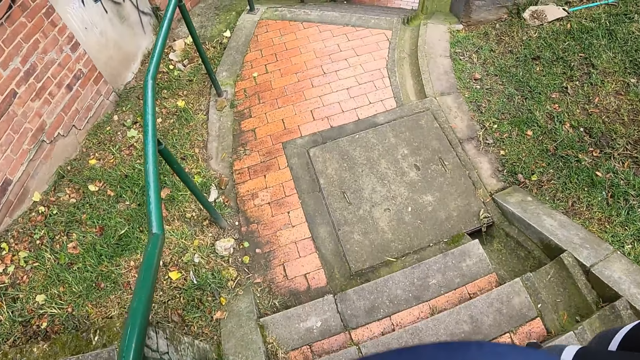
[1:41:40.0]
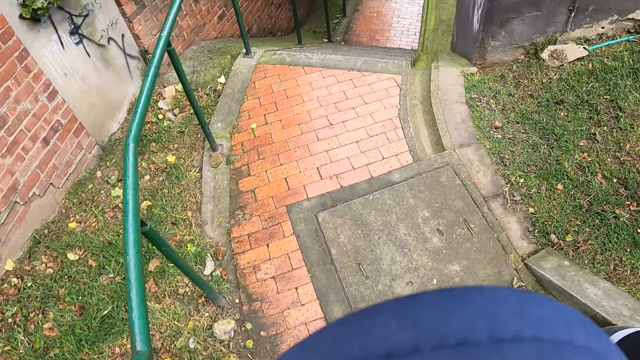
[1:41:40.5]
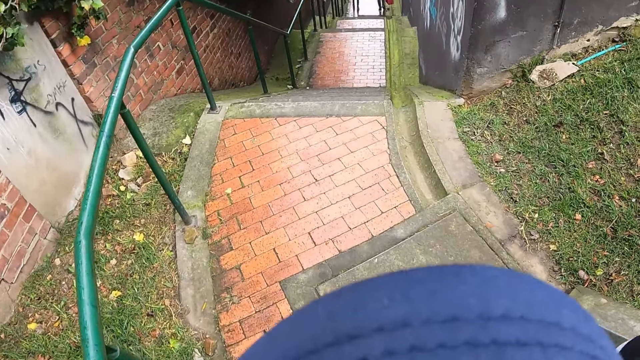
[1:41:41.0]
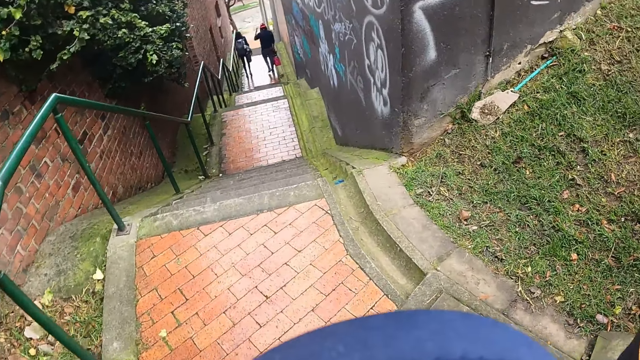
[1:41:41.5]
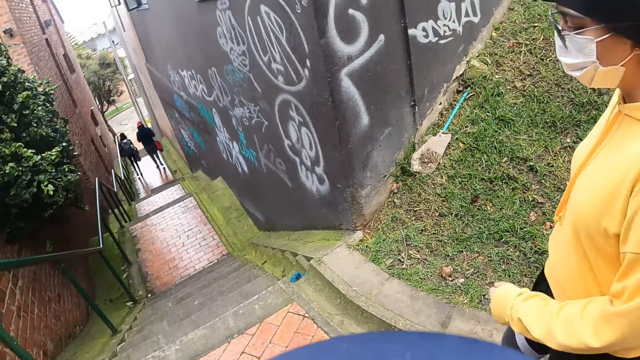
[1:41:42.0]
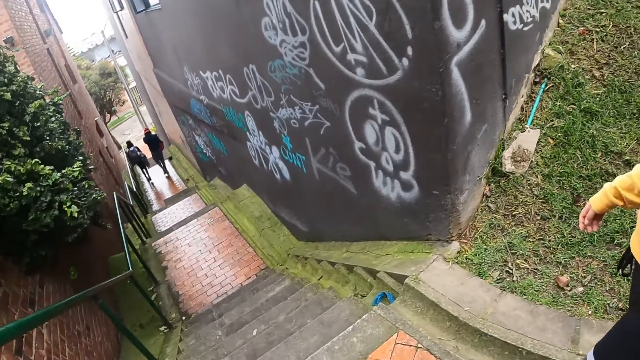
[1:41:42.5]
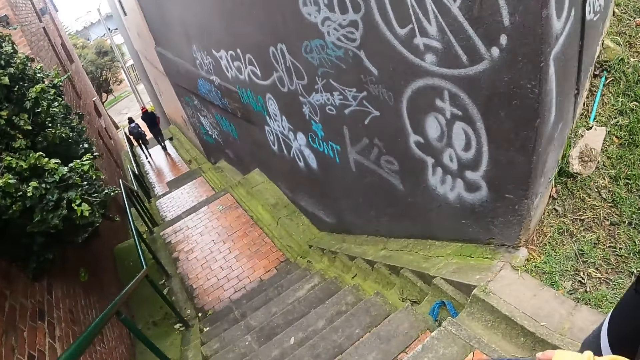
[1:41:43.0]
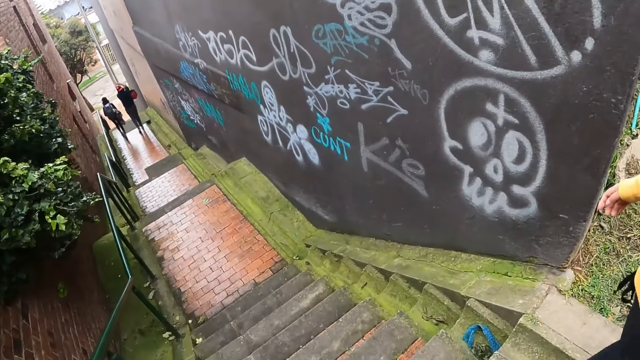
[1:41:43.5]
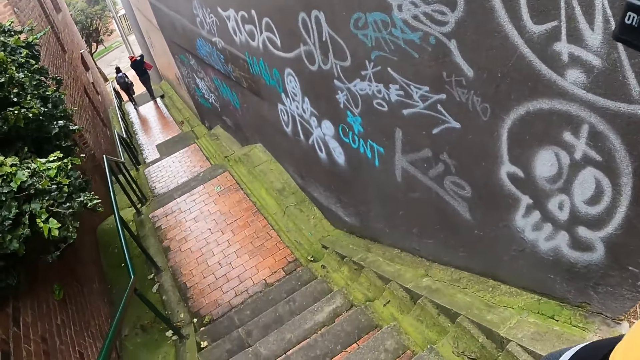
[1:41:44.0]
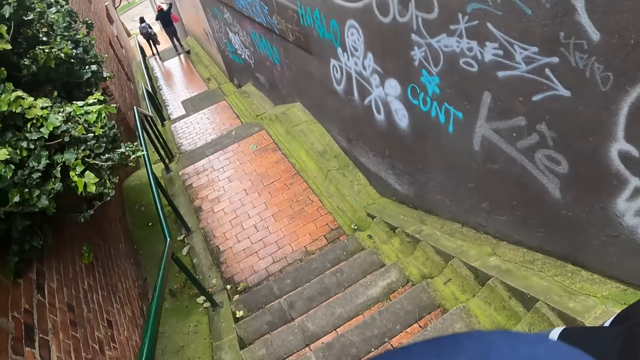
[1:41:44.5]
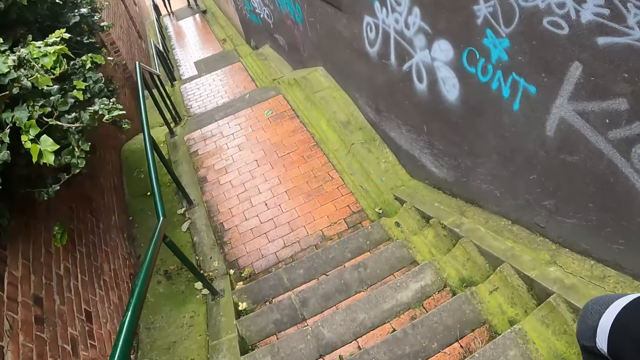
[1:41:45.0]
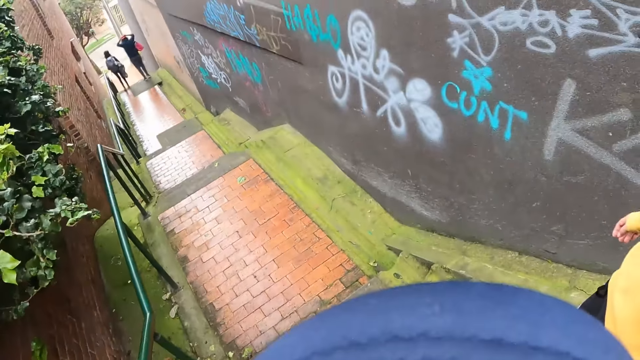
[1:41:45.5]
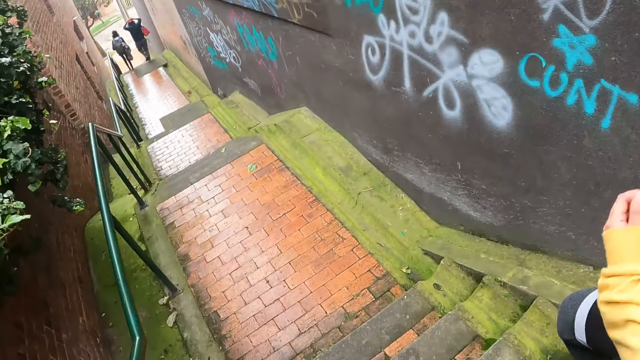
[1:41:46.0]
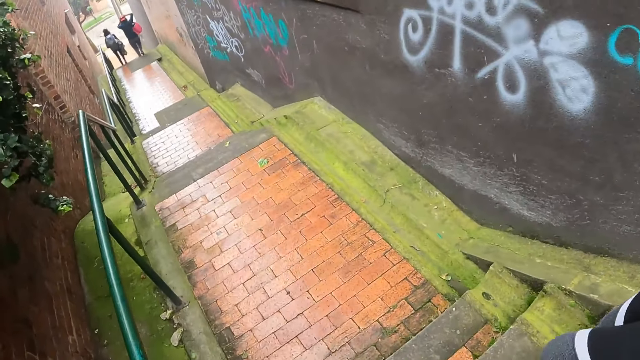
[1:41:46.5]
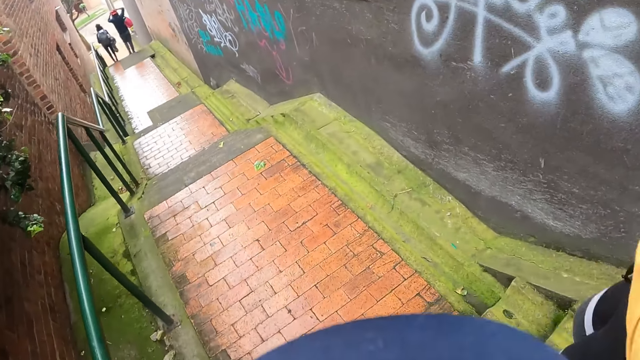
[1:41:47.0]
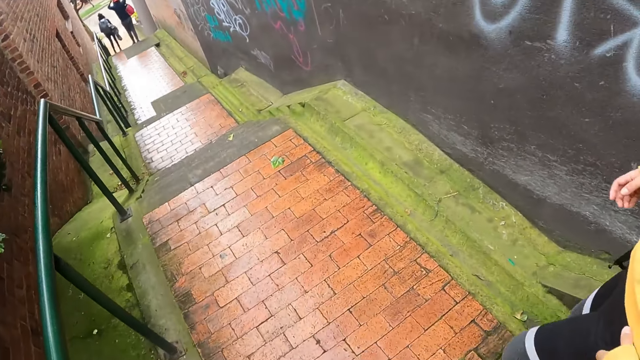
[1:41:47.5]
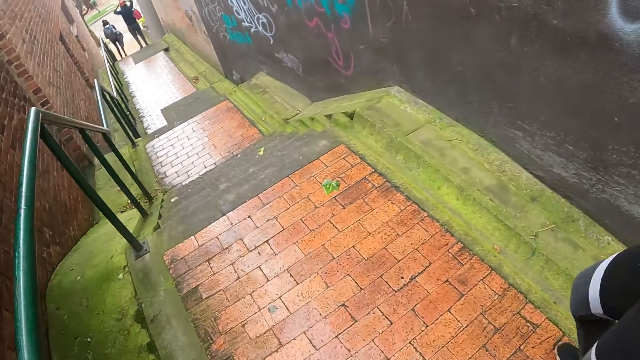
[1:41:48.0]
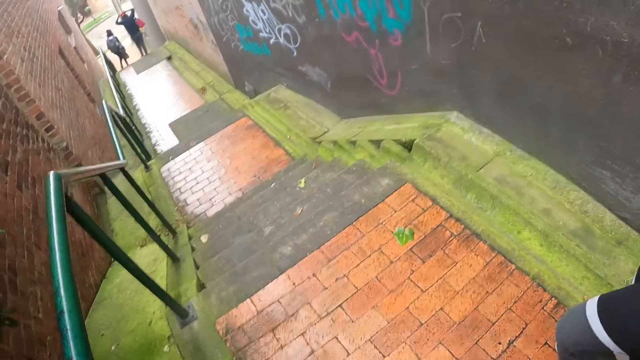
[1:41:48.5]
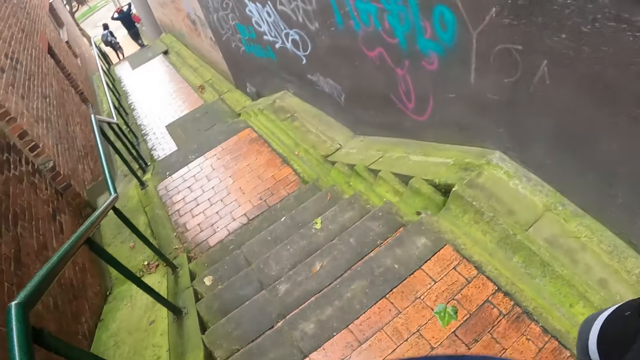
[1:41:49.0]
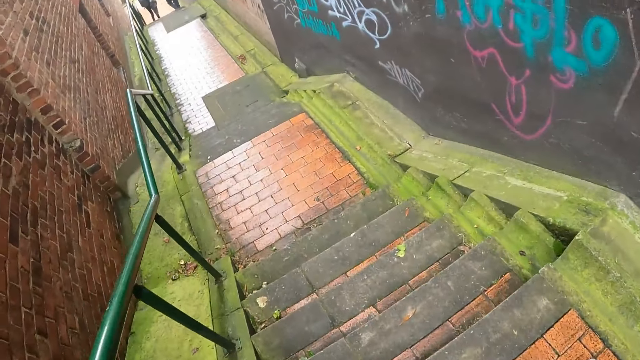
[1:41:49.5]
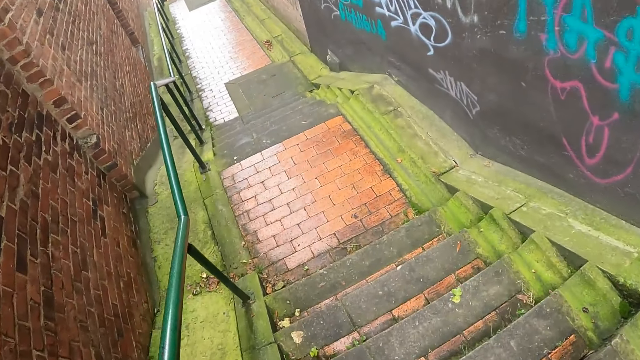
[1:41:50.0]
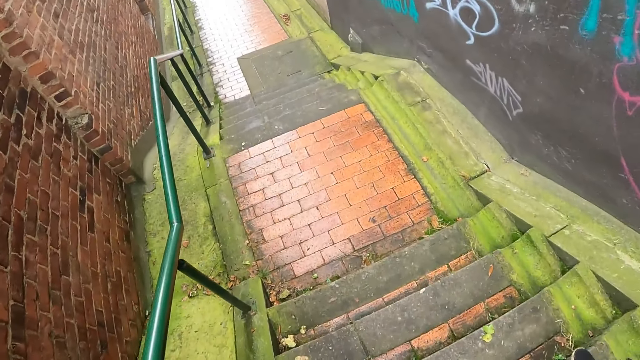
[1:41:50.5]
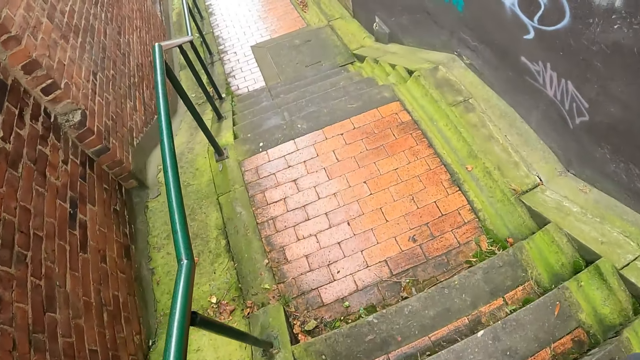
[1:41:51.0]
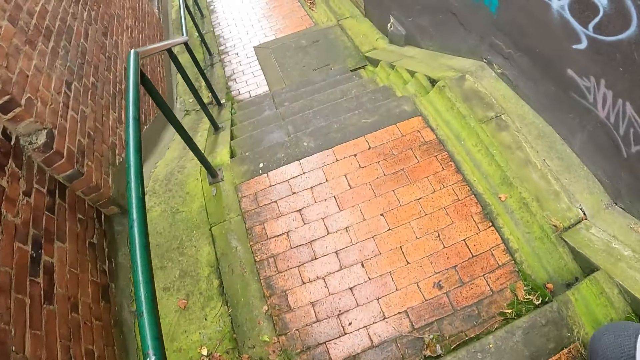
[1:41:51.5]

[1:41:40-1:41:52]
A woman touches a camera on her head.

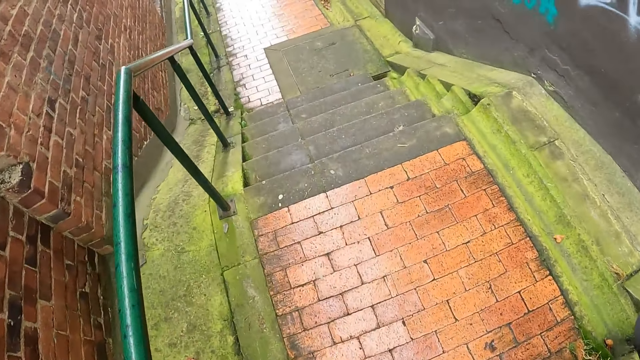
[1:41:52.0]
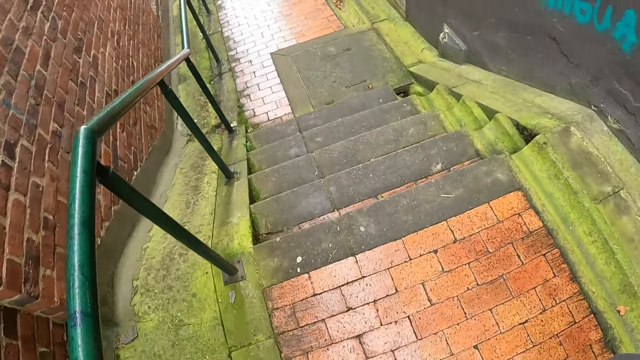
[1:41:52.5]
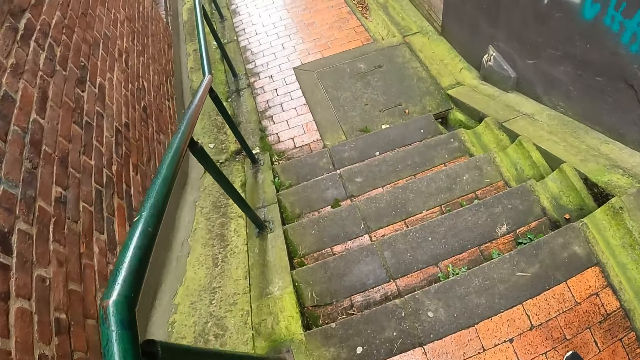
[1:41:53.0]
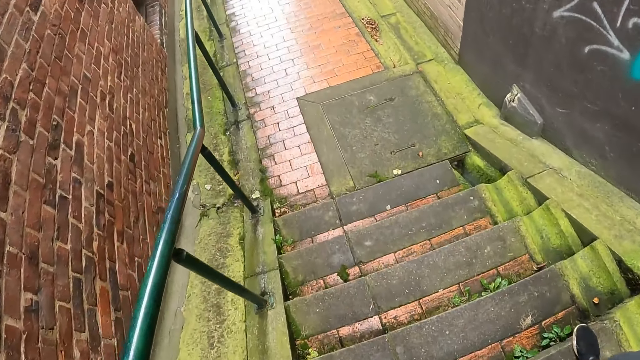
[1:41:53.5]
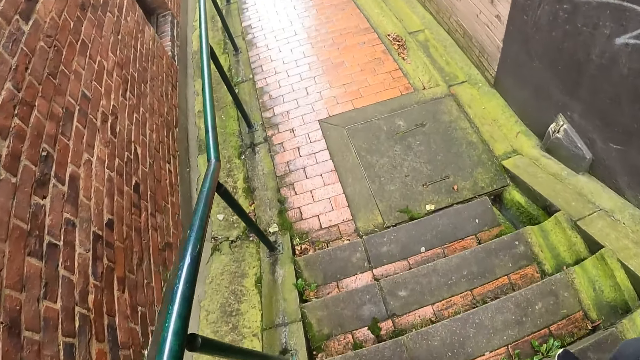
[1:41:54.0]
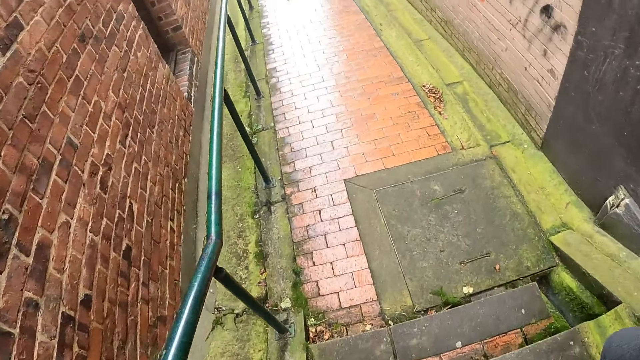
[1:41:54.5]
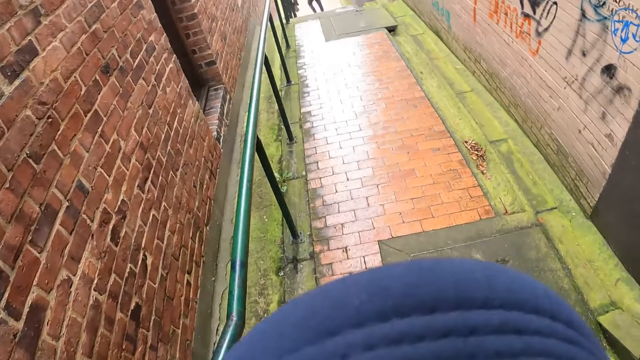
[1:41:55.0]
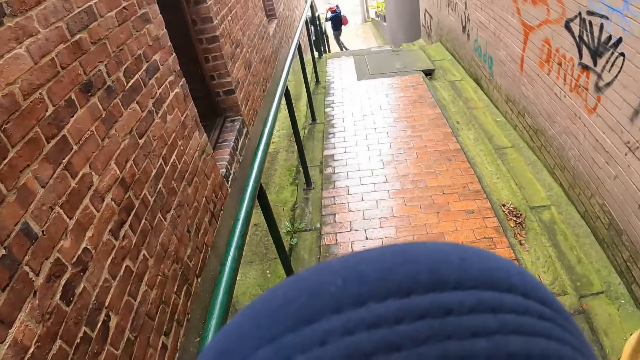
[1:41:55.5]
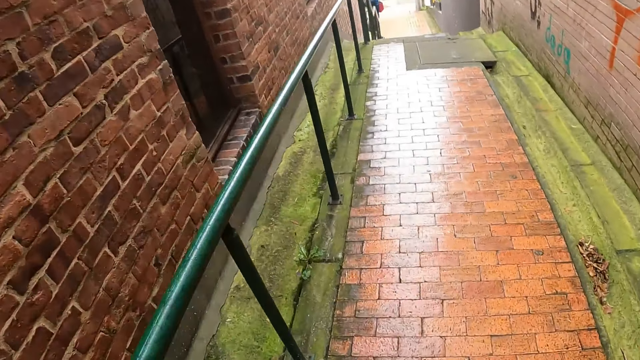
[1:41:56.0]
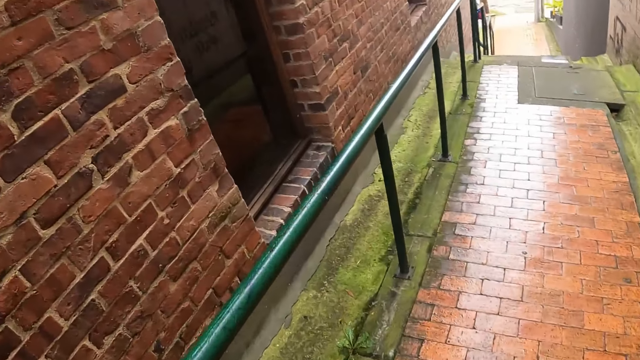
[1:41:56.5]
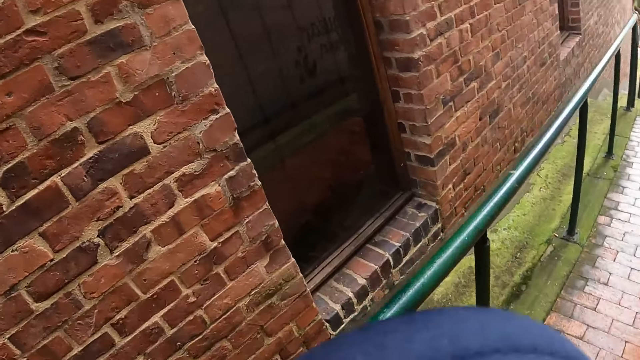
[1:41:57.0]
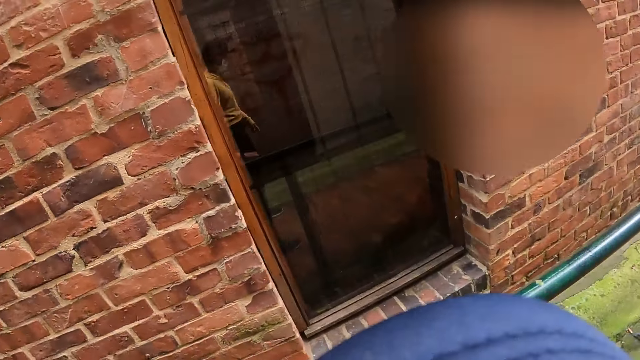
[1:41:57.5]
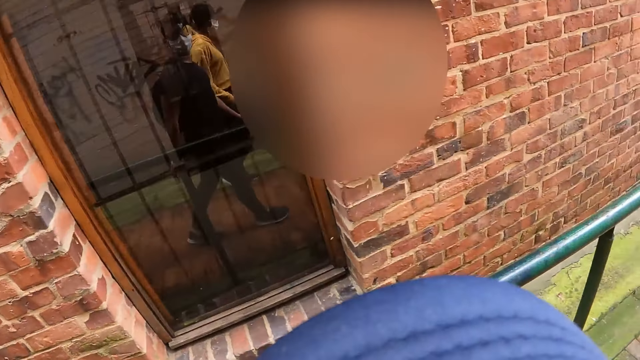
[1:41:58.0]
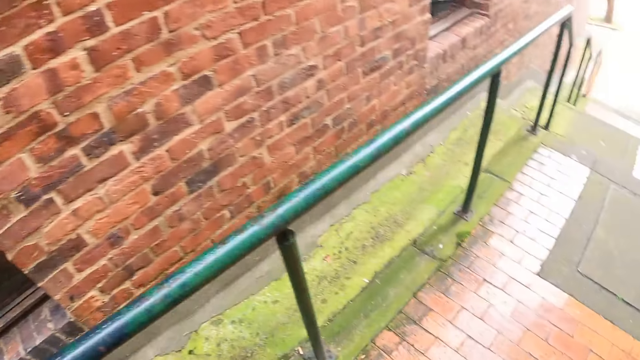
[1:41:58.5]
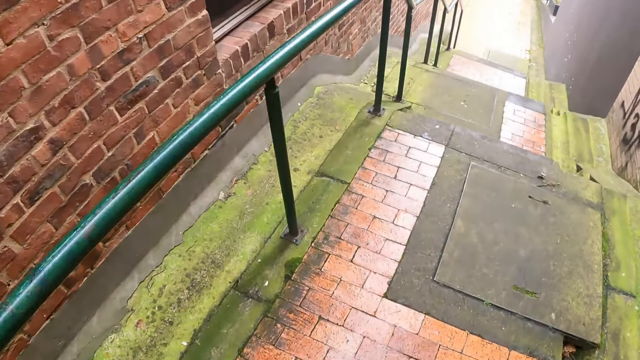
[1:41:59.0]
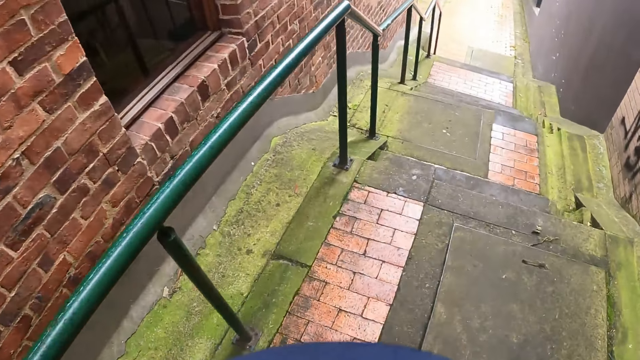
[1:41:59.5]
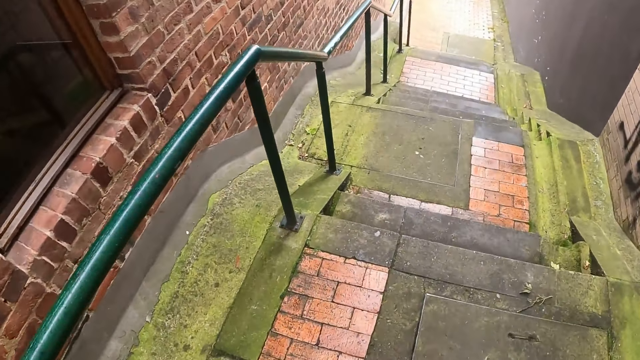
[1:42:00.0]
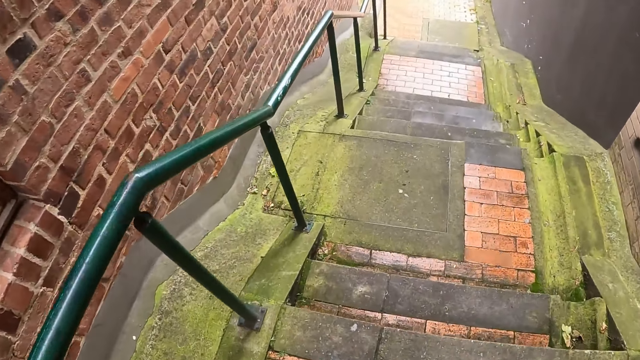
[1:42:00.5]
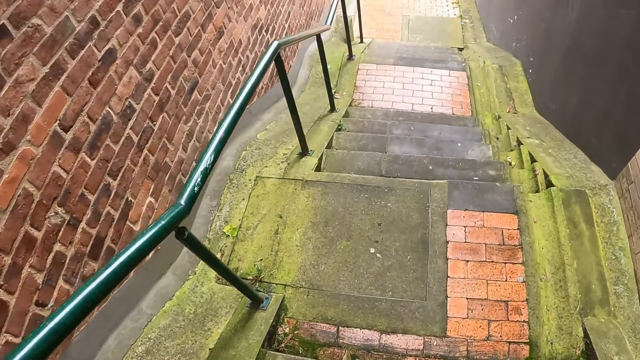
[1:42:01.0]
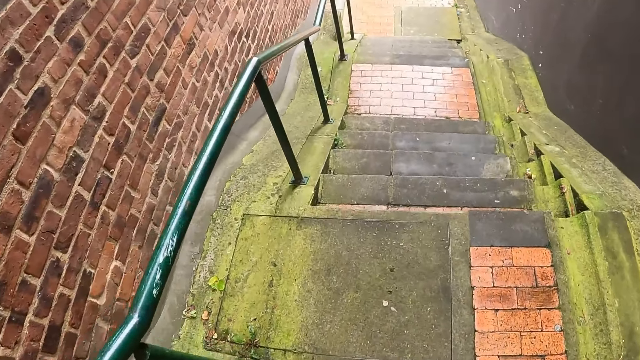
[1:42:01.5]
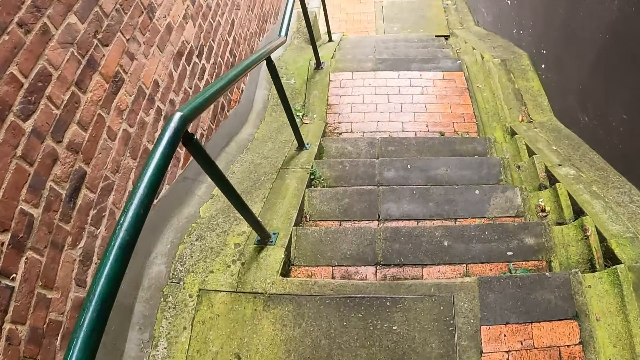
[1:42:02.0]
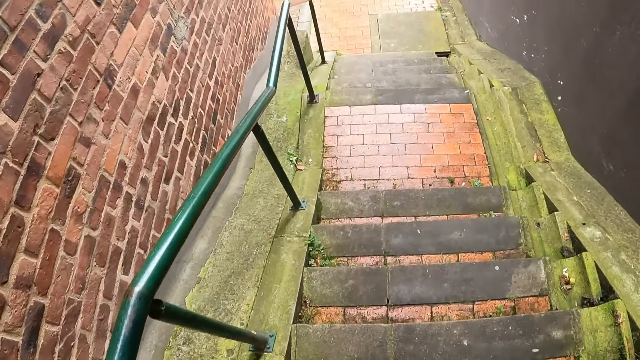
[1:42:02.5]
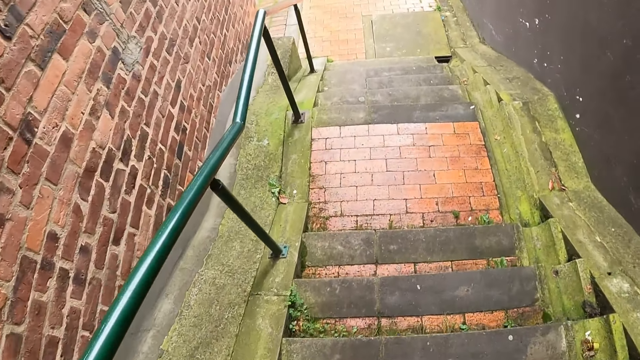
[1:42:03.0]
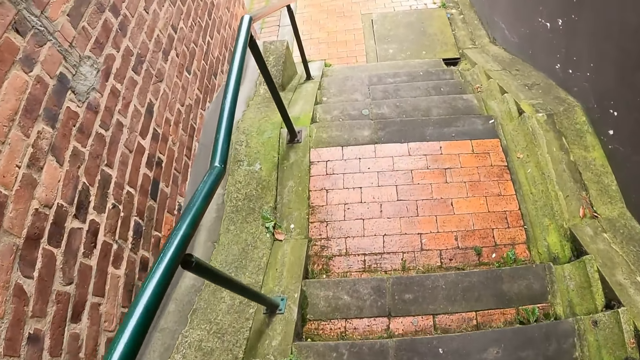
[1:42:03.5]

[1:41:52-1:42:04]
A man walks from the staircase to a pavement. A woman walks from the staircase to the pavement. The camera wearer walks around. They walk down the stairs.
